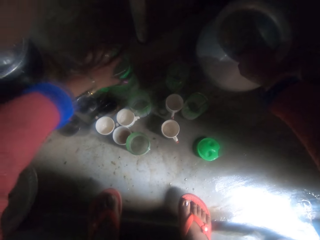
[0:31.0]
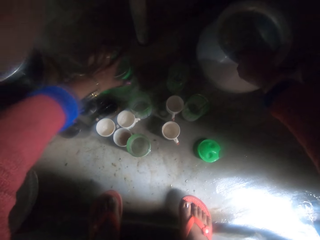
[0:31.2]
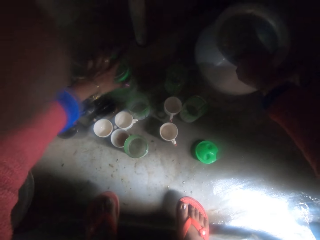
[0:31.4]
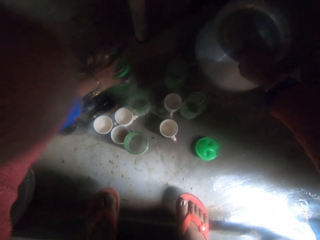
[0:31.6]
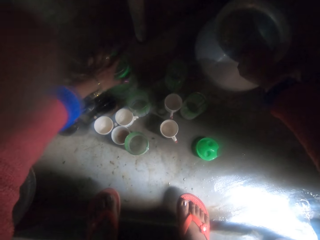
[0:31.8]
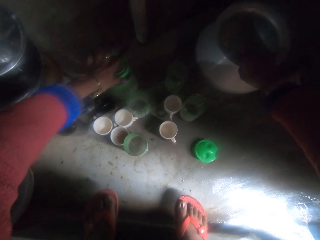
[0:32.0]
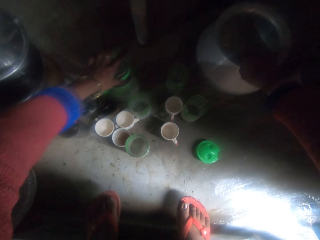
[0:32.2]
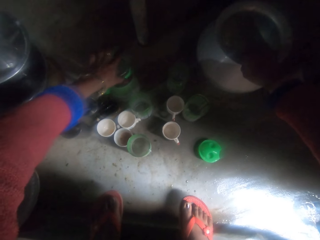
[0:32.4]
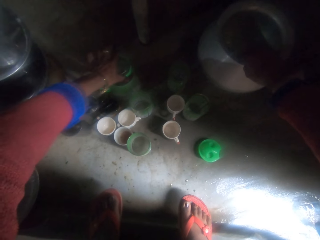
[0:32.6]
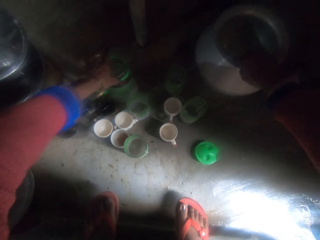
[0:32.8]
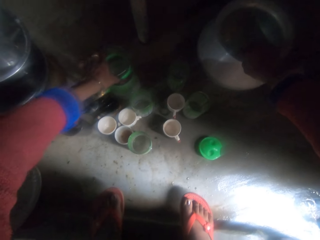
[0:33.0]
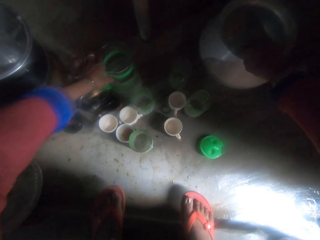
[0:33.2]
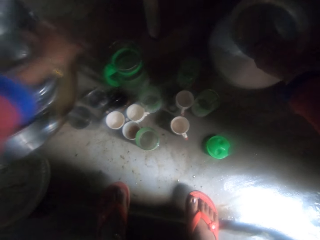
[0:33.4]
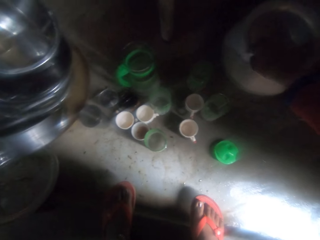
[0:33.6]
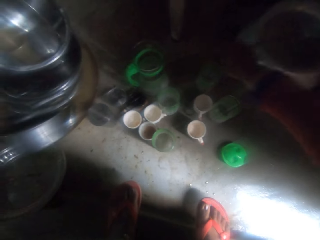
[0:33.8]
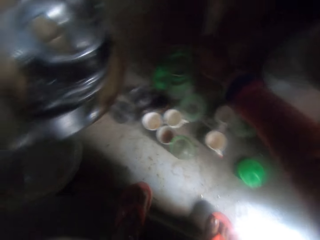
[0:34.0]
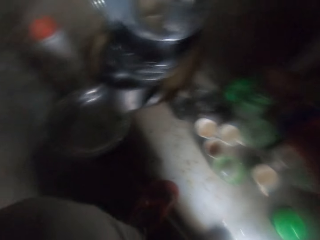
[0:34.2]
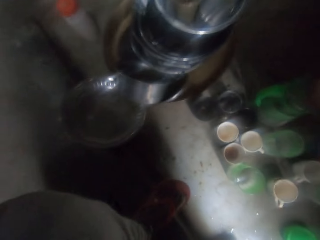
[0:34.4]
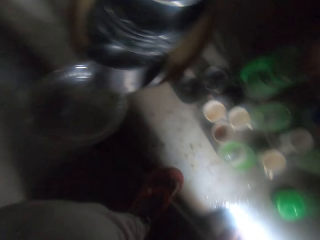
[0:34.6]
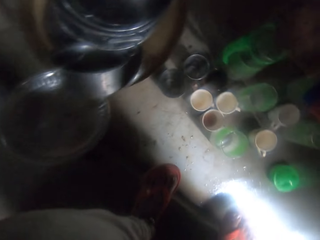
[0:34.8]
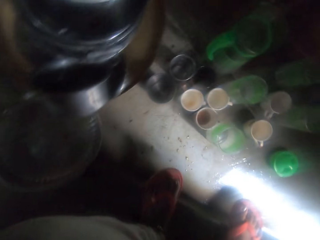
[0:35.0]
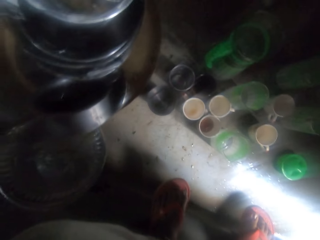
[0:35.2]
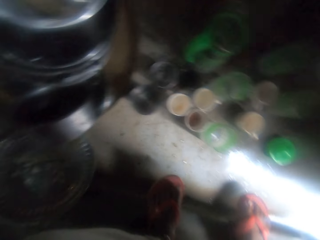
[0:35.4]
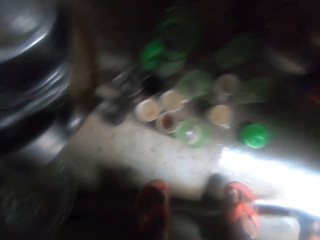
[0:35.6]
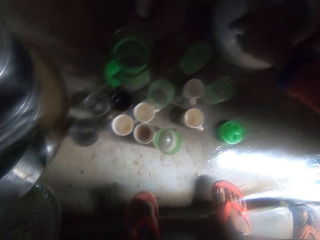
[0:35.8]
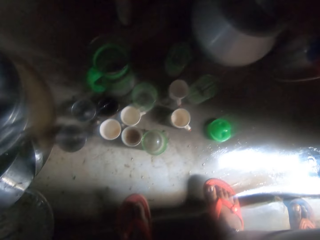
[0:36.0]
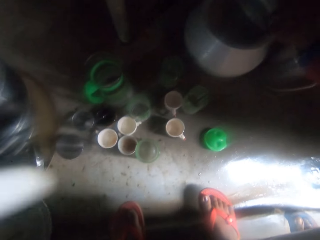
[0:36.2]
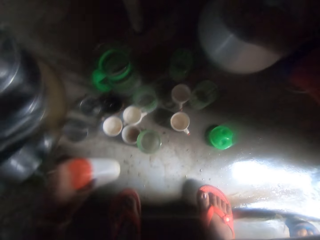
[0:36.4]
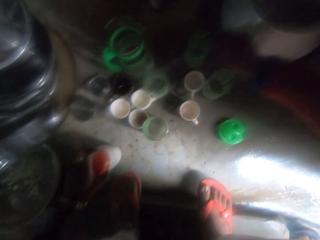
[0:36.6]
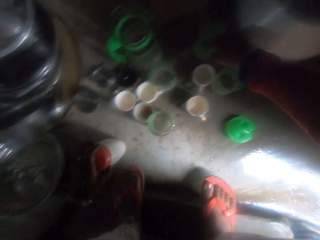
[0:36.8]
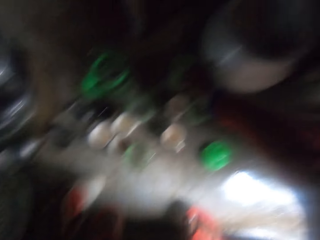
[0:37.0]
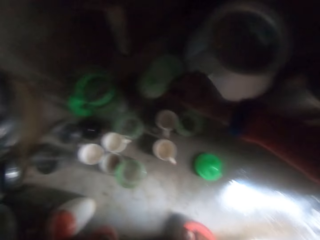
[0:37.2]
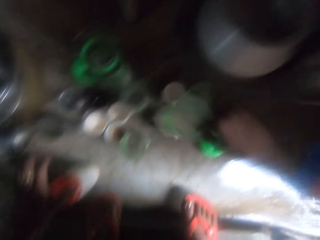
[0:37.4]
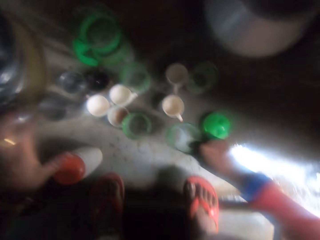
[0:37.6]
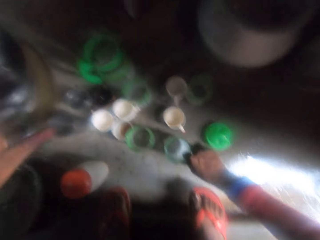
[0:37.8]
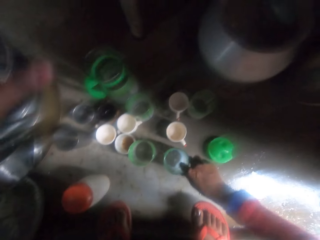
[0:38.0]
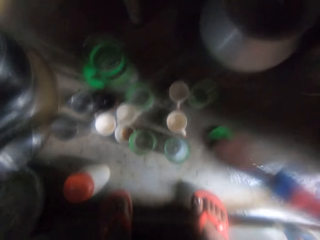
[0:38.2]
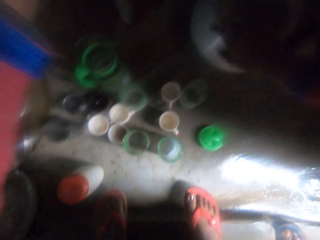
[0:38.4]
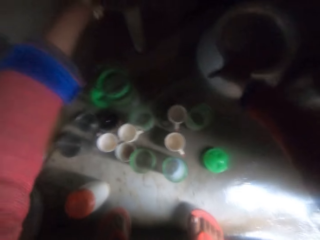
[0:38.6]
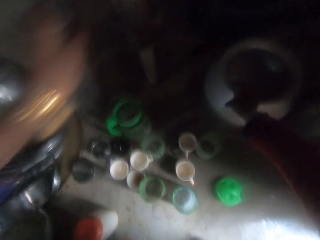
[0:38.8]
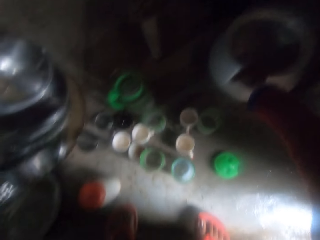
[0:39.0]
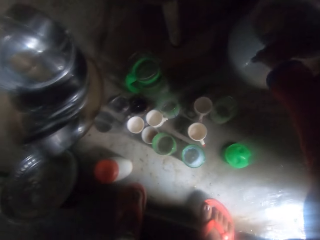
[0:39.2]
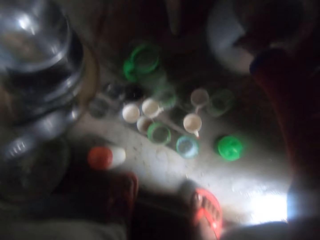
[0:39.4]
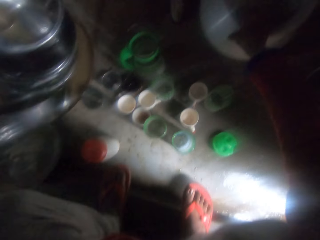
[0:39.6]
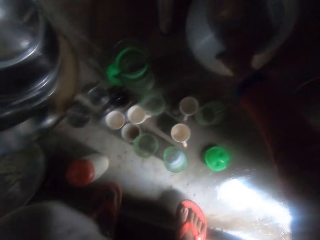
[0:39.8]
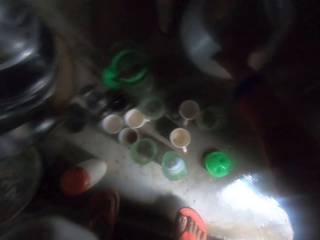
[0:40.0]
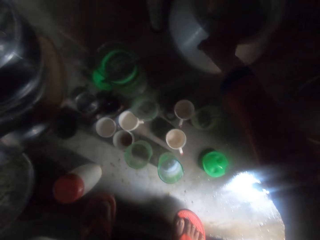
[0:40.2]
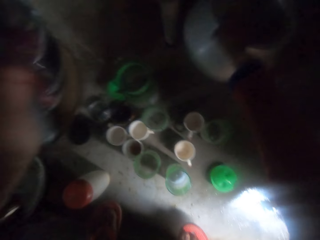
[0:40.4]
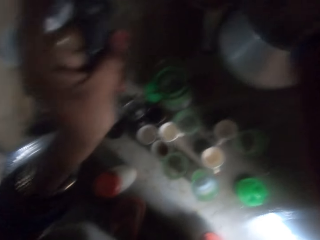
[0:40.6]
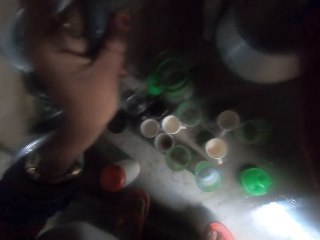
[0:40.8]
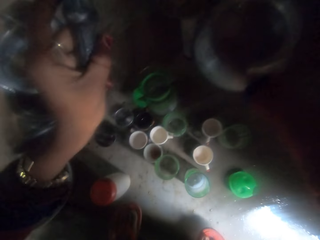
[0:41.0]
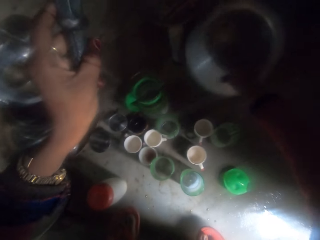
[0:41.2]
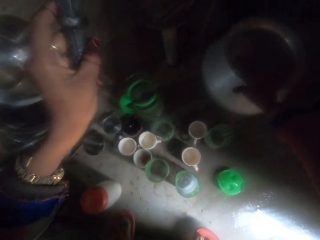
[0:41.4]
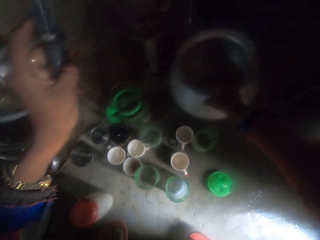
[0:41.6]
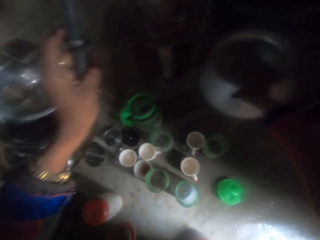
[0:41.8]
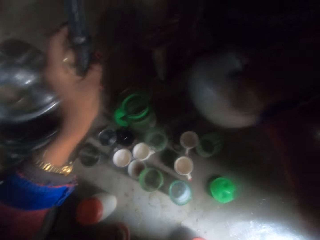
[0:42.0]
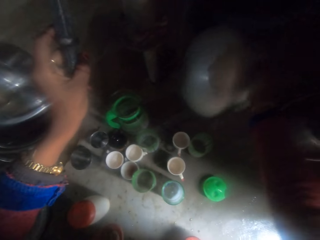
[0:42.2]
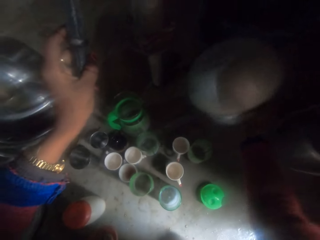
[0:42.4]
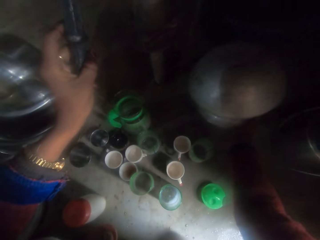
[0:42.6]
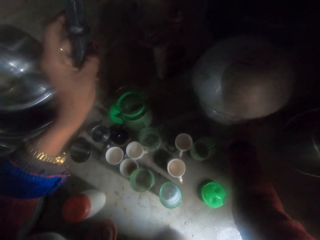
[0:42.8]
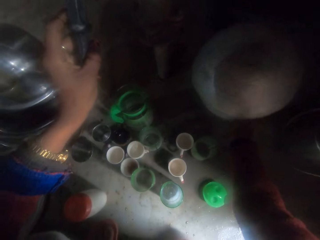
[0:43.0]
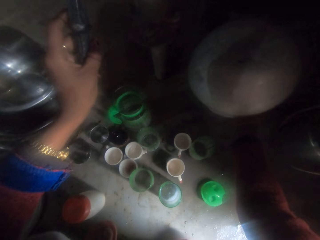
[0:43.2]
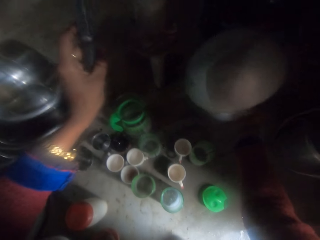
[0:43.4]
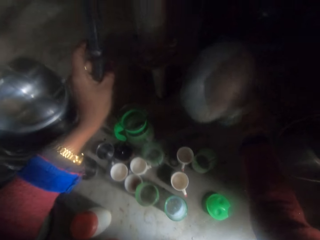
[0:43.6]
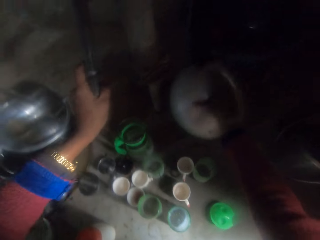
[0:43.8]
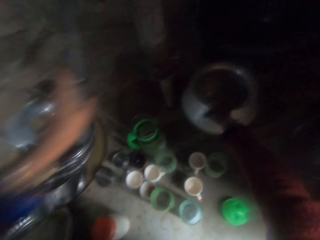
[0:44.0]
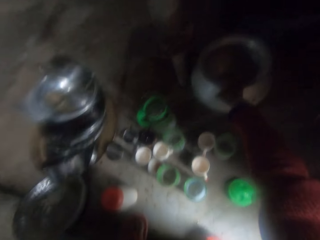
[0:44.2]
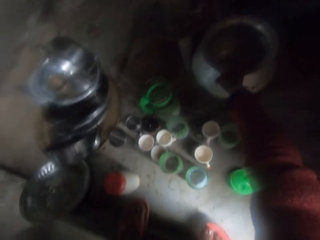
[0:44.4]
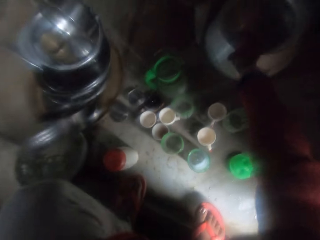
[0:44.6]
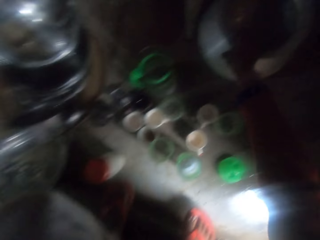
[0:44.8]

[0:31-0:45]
The camera wearer lifts the hand. They pick up a plastic container of soap. They drop the container on the floor. They move a cup on the floor. They pick up the water glass and put the water glass on the floor. They move the pot. They pick up the cooking pot. They pump water into the pot with a manual water pump force rod. They shake the cooking pot. They rinse the pot. They pour out water from the pot. They turn the cooking pot upside down.

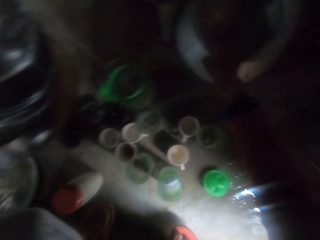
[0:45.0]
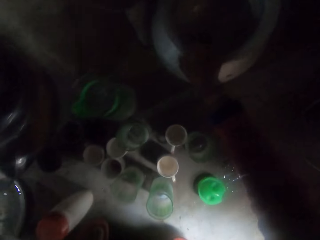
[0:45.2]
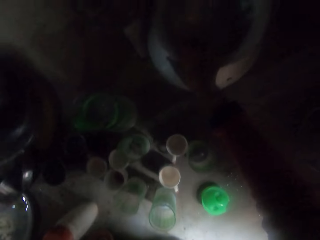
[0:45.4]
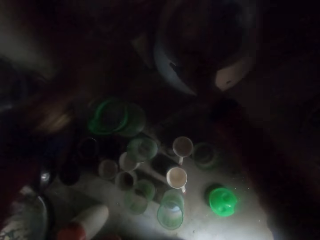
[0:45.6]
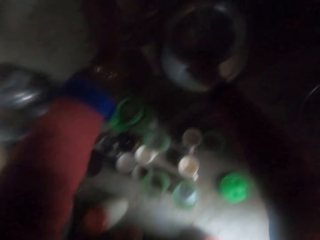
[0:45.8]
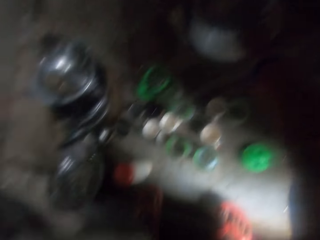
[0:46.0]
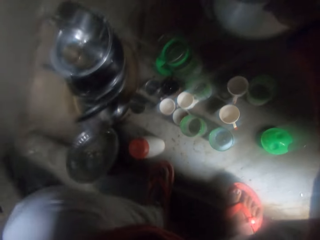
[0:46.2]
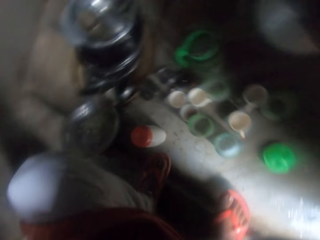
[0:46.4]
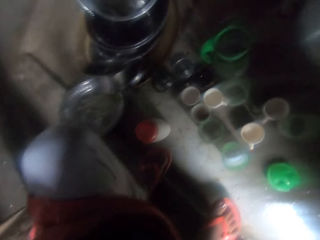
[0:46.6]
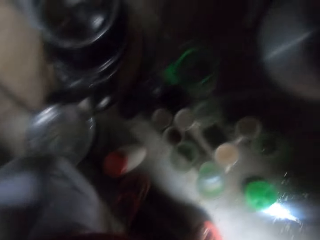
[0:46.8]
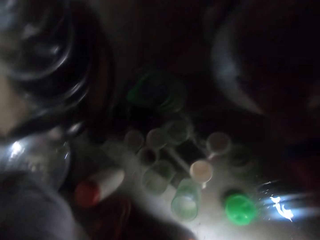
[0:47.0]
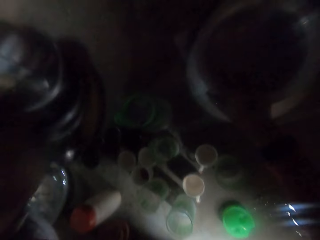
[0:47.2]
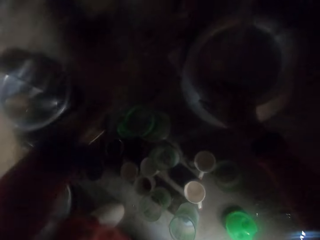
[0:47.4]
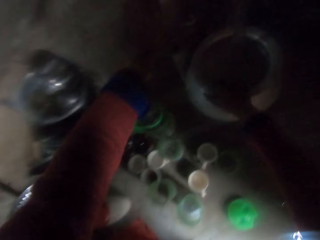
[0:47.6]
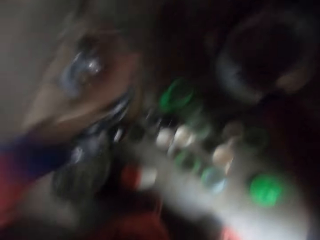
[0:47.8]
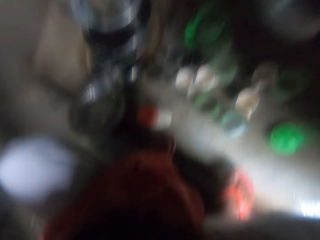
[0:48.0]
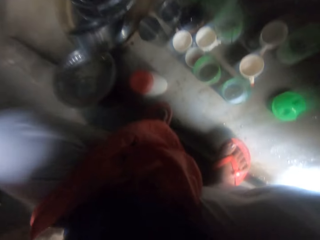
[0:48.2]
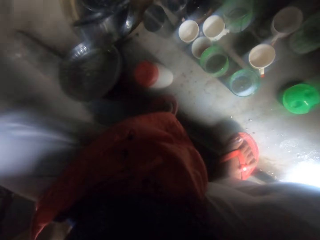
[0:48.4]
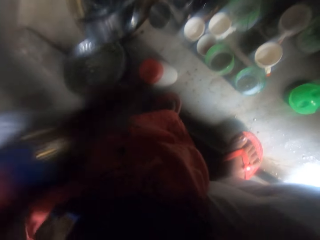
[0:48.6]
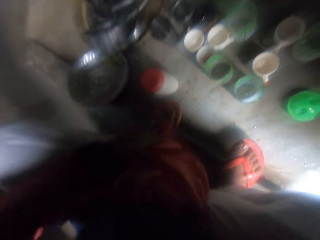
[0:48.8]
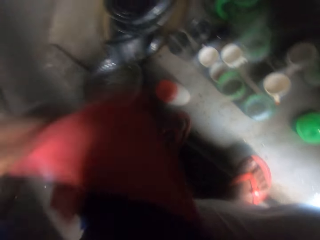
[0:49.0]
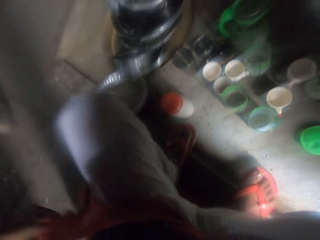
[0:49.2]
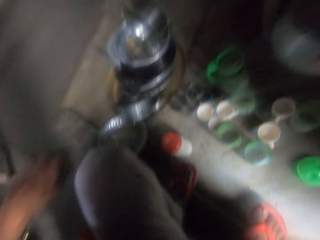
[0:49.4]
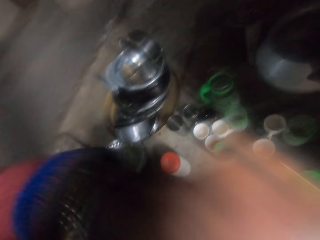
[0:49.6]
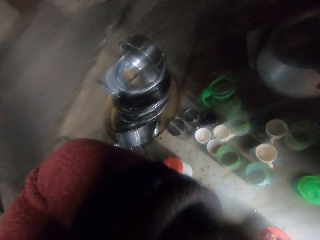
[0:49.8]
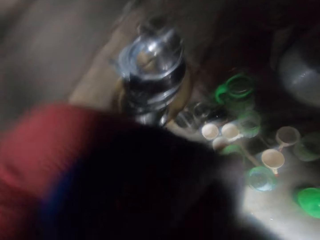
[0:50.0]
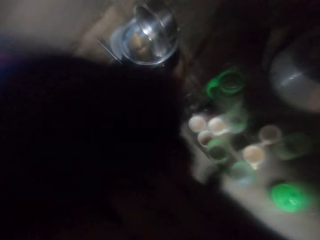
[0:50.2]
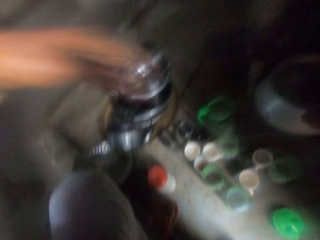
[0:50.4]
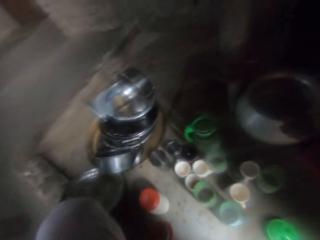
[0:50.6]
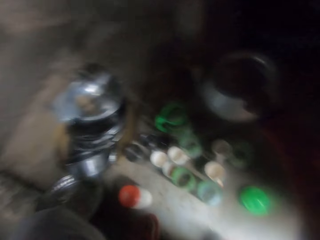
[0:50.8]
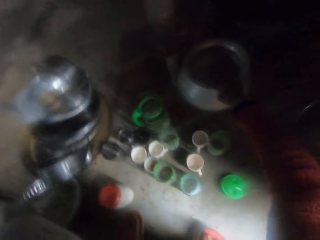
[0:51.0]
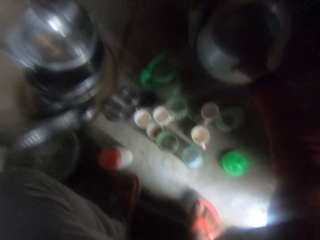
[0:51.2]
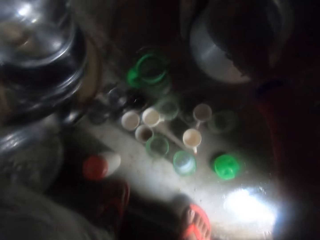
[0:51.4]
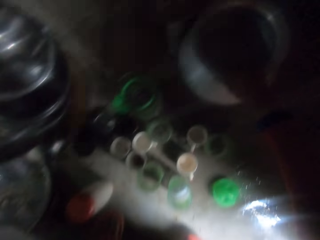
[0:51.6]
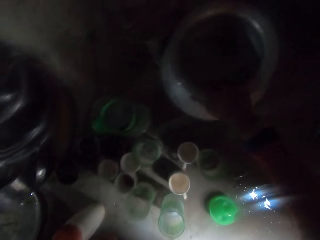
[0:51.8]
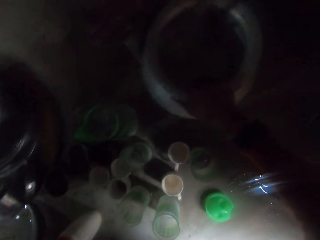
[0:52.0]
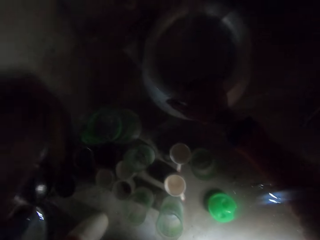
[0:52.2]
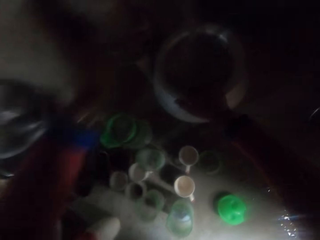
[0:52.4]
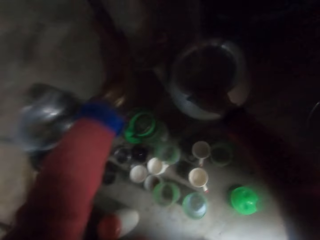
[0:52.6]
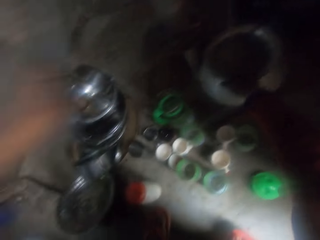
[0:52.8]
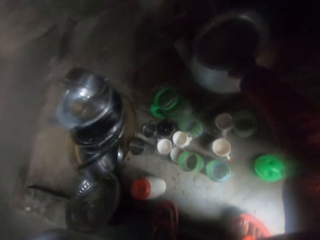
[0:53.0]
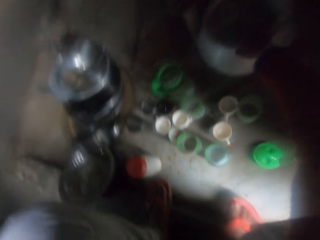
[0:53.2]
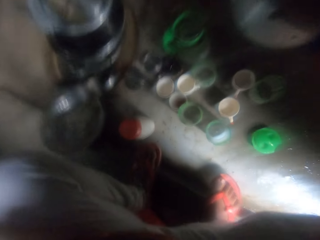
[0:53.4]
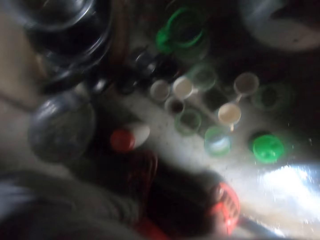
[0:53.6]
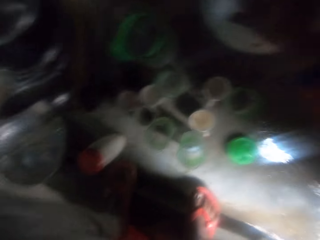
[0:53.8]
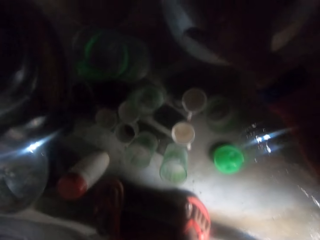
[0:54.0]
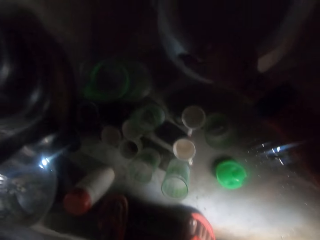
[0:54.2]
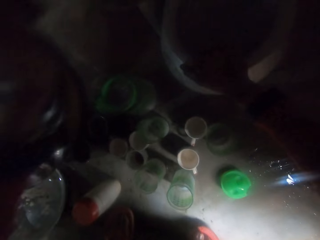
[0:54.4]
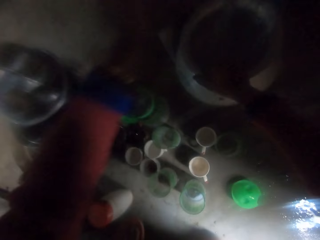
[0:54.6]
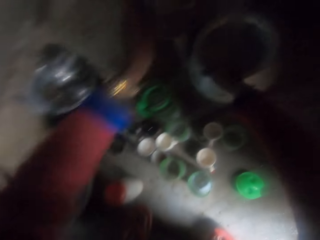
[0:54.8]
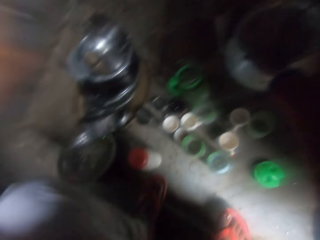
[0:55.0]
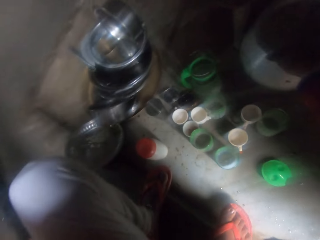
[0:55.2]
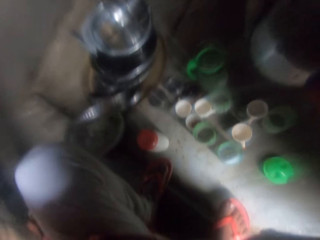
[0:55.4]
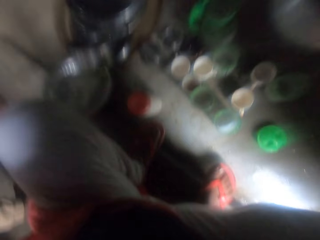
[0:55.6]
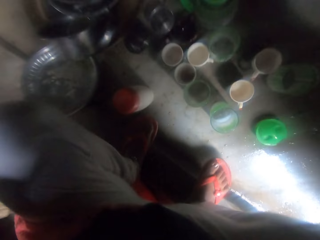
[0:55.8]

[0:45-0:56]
The camera wearer pumps water into the pot with the manual water pump force rod. She puts the cooking pot on the floor. She looks at the floor. She adjusts her cloth. She touches her face. She lifts the hand. She holds the cooking pot. She pumps water into the pot with the manual water pump force rod. She moves the hand.
